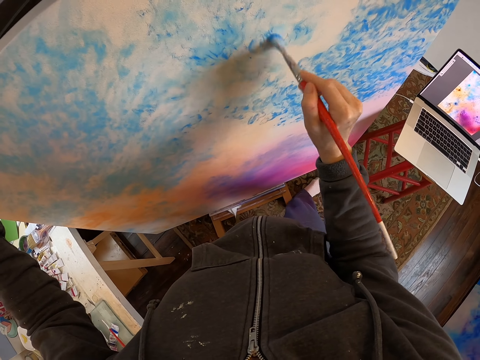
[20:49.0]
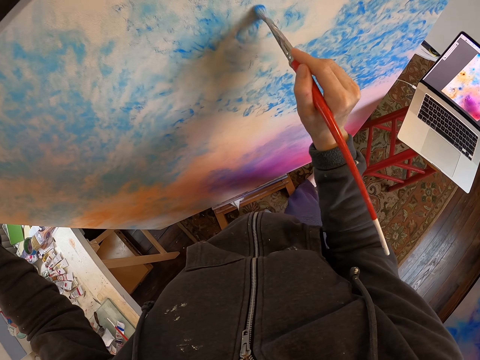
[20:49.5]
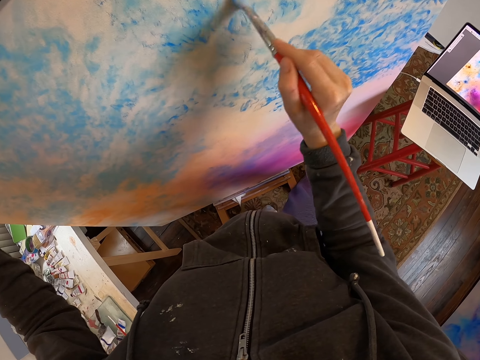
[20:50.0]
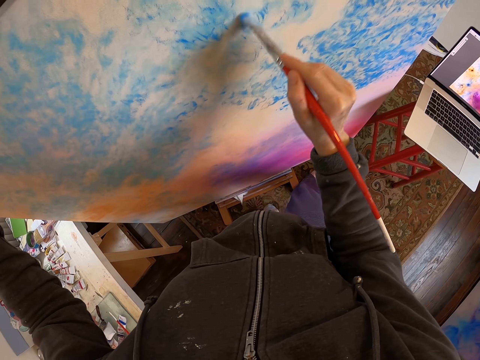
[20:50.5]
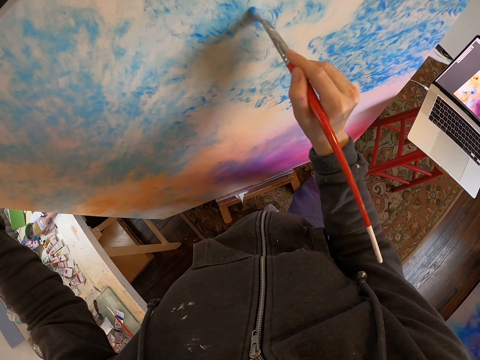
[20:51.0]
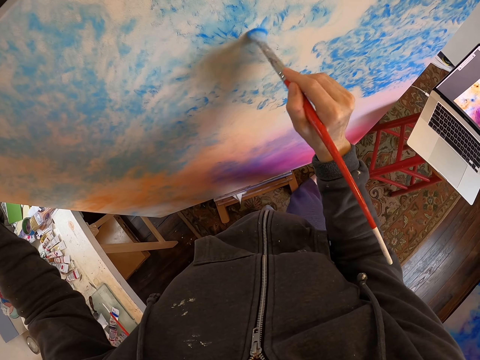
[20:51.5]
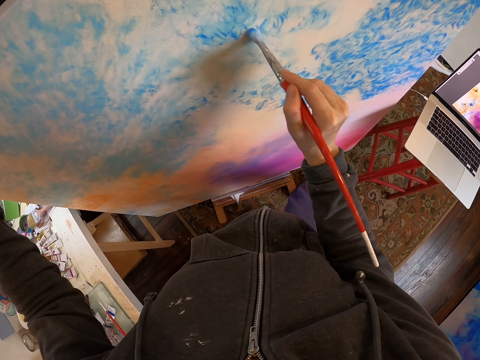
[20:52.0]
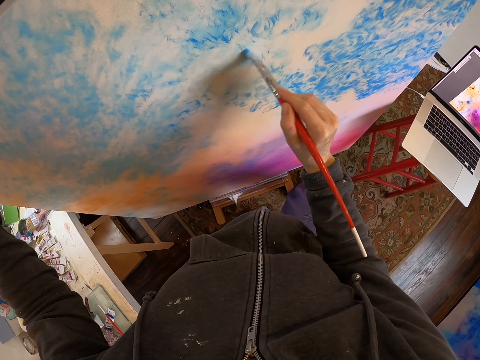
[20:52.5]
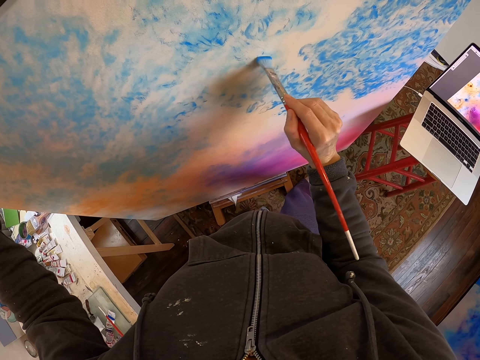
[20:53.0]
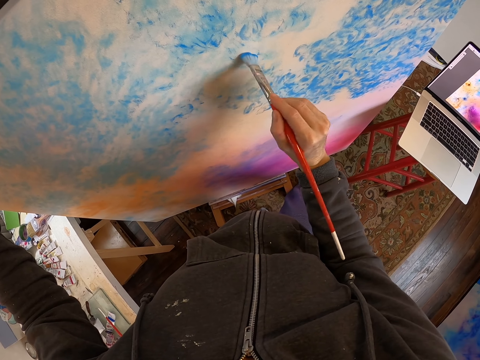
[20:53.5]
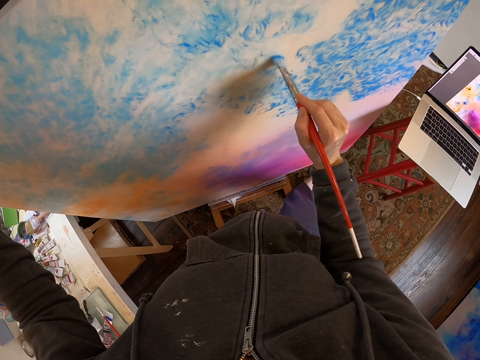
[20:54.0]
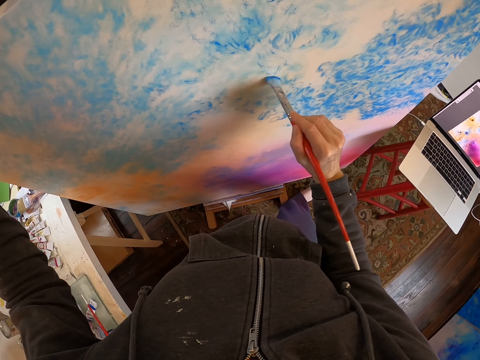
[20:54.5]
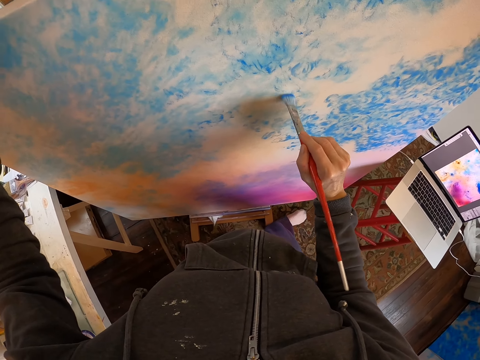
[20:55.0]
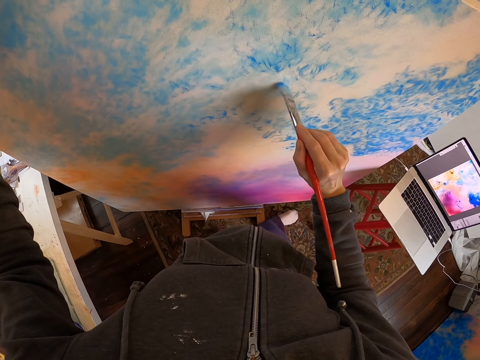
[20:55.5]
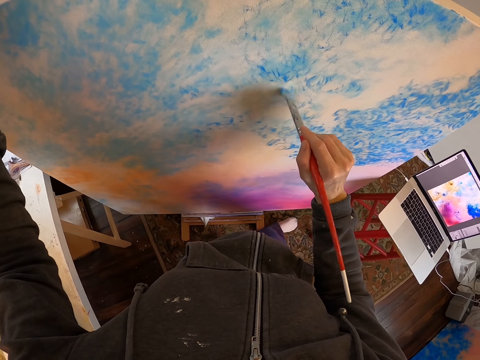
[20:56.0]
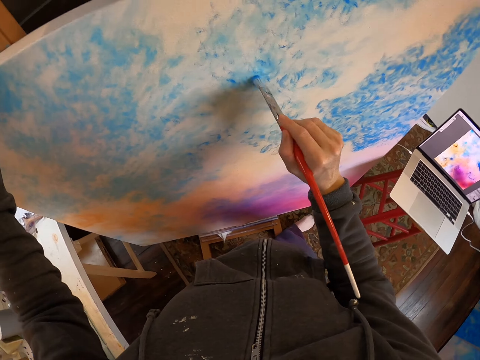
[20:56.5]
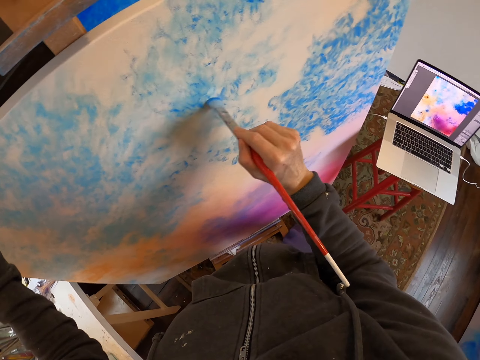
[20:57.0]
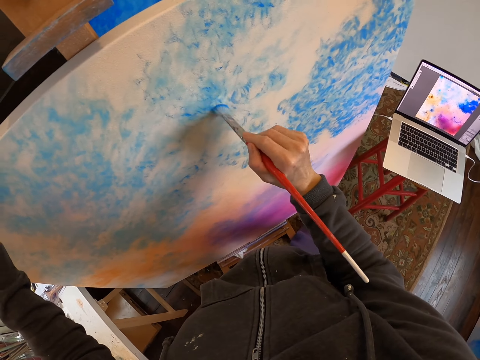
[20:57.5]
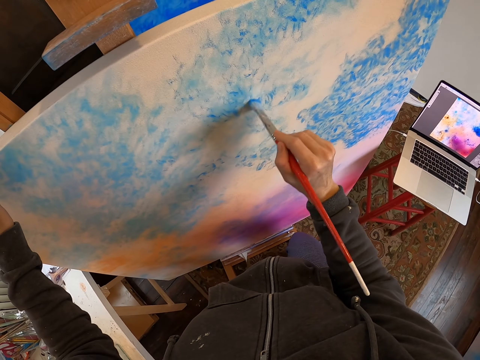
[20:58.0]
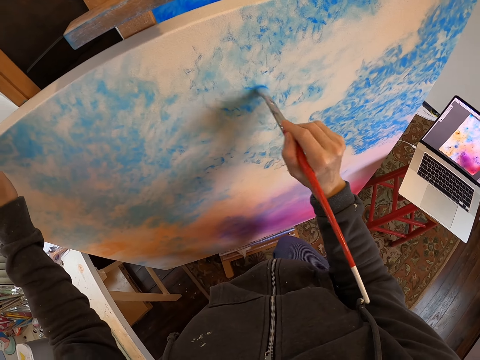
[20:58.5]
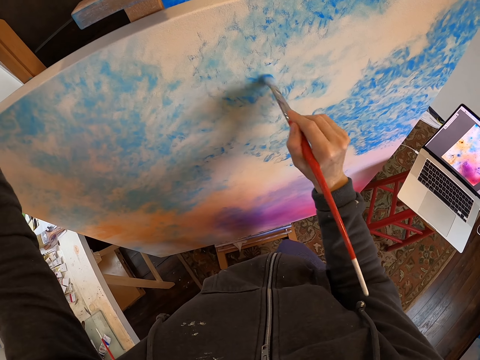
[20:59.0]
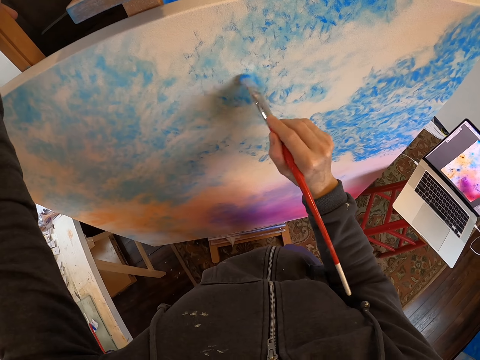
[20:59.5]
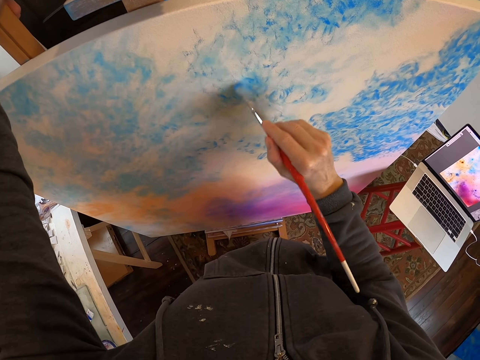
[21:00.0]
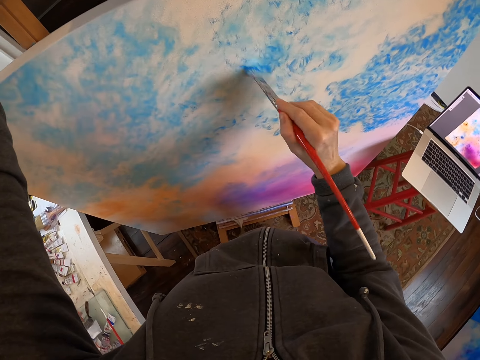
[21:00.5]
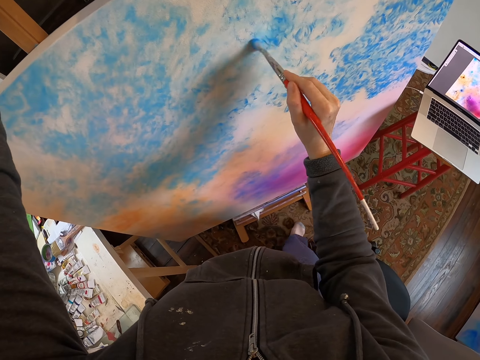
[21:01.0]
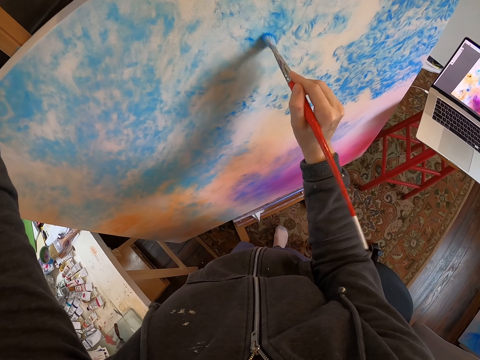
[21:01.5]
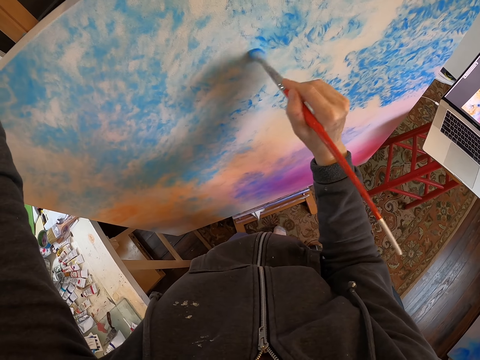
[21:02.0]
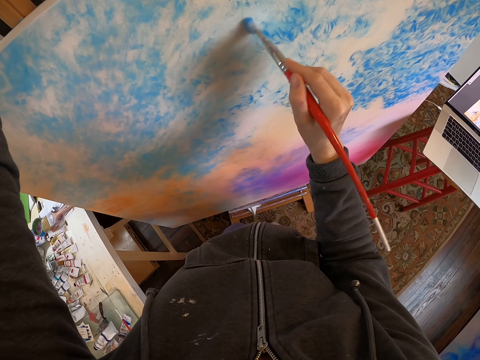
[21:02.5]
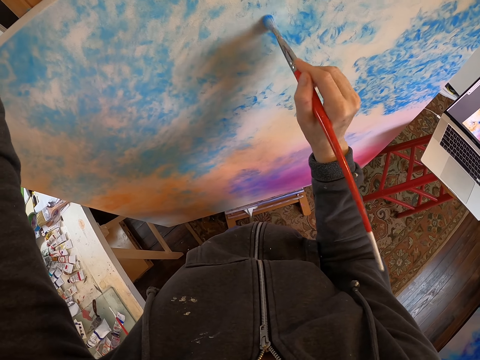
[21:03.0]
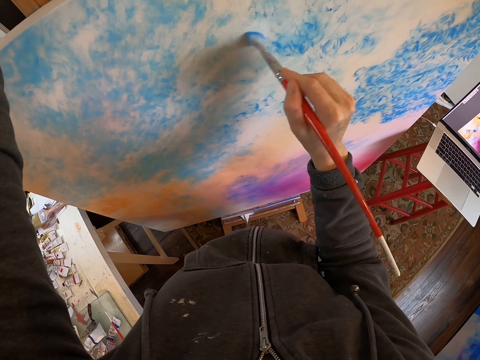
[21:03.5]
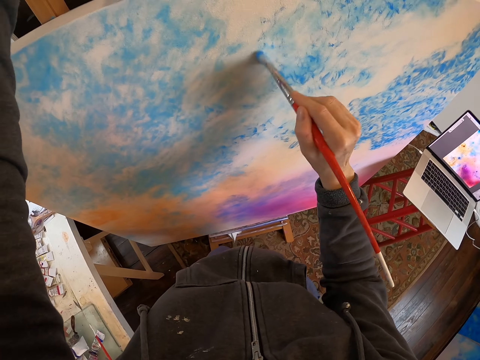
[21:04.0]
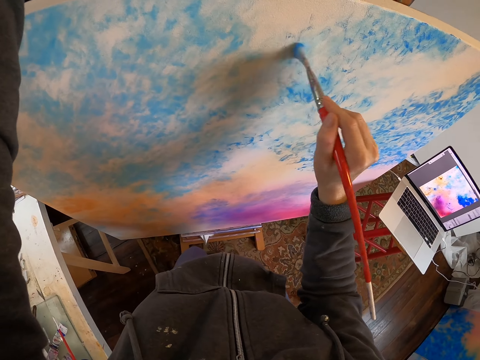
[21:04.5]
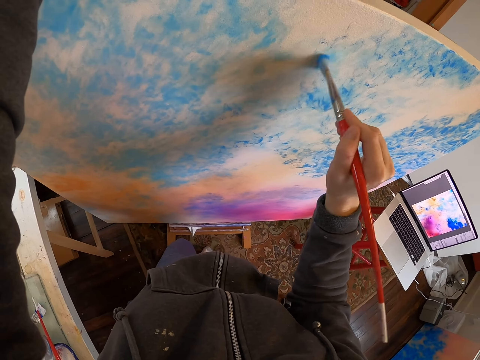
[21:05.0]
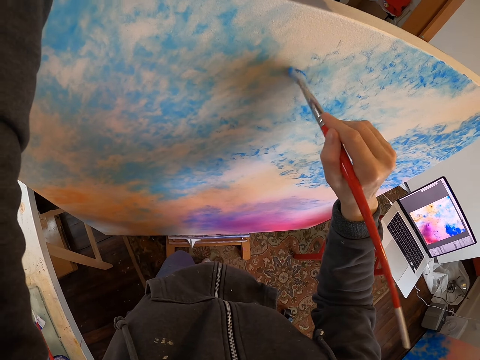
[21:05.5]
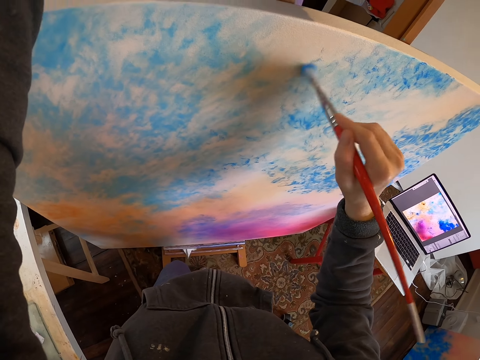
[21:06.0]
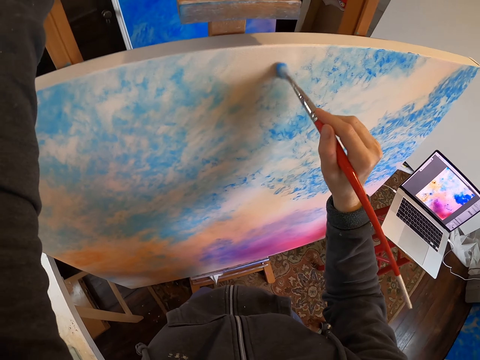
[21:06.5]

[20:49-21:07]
The camera wearer holds the paint board. They move in the room.

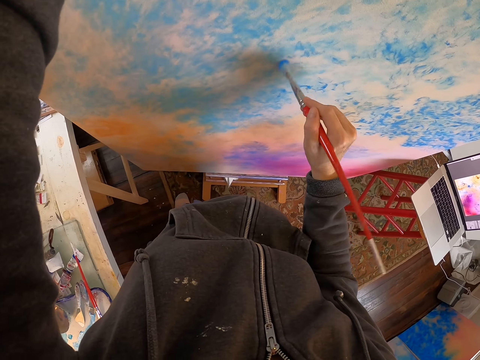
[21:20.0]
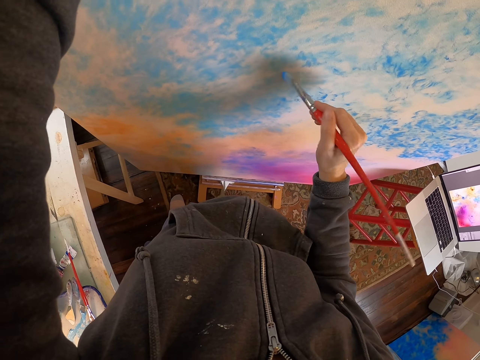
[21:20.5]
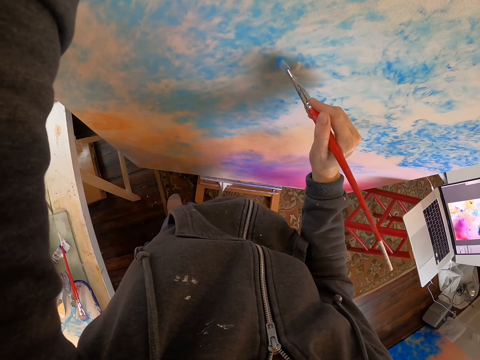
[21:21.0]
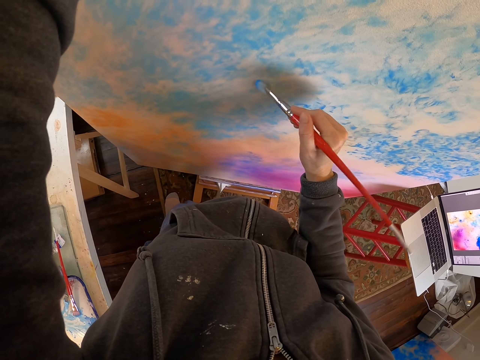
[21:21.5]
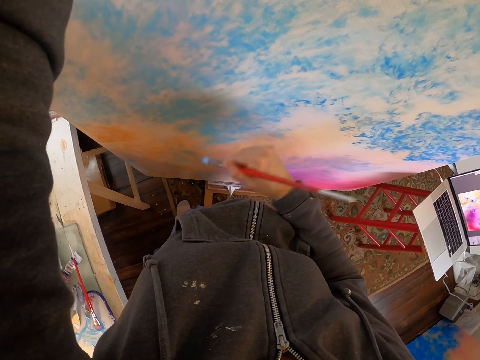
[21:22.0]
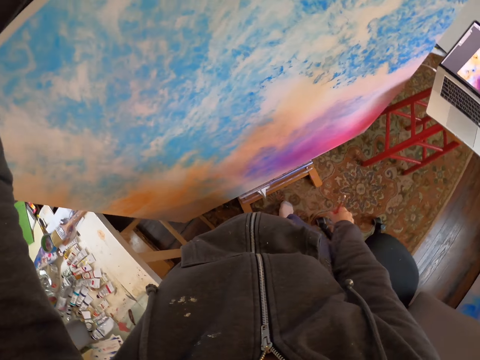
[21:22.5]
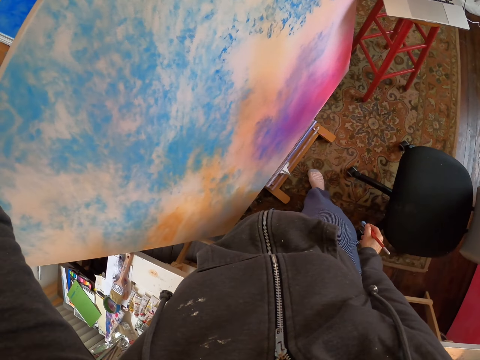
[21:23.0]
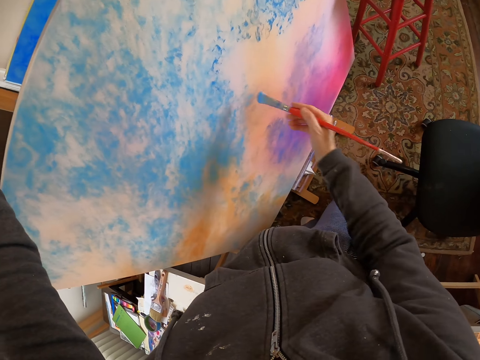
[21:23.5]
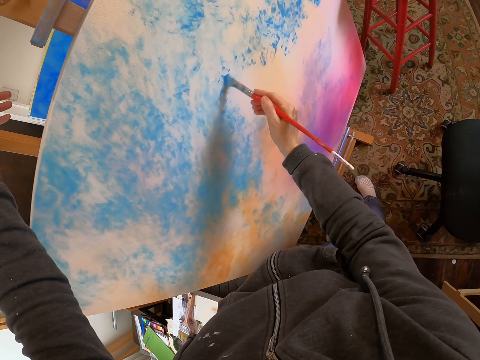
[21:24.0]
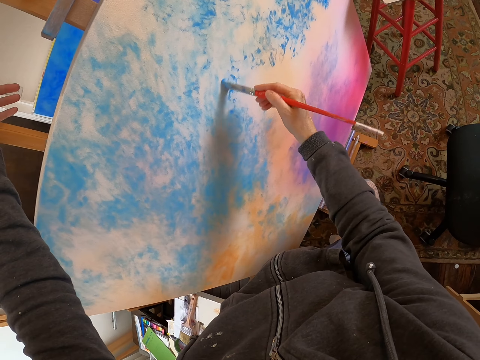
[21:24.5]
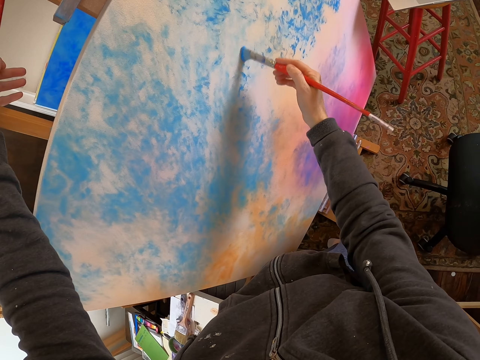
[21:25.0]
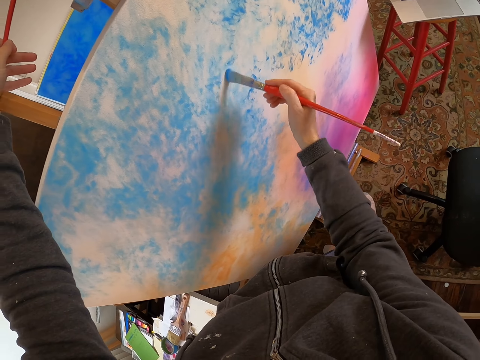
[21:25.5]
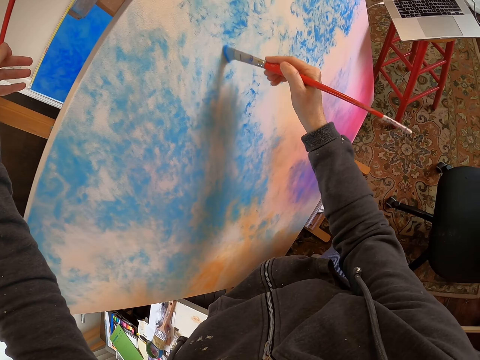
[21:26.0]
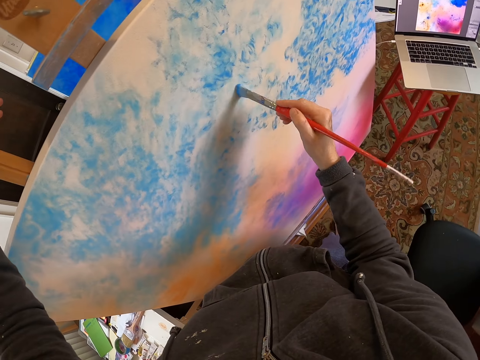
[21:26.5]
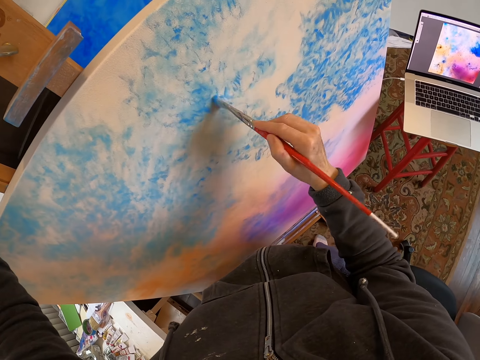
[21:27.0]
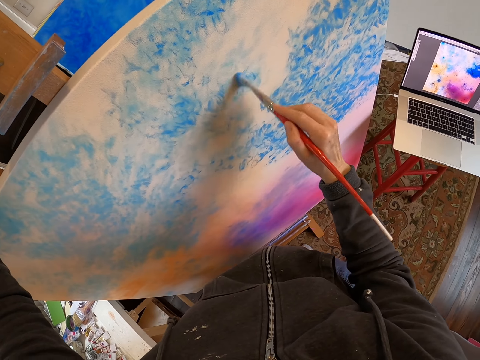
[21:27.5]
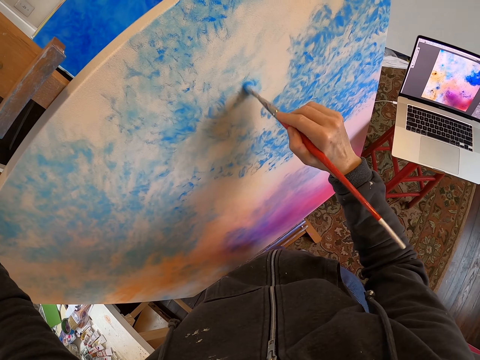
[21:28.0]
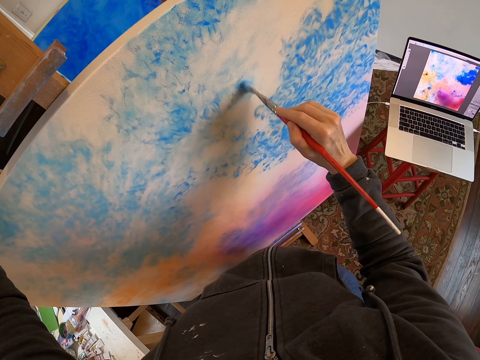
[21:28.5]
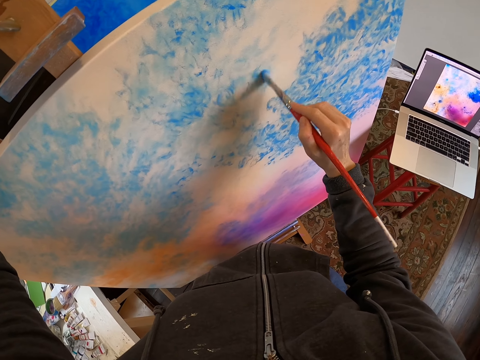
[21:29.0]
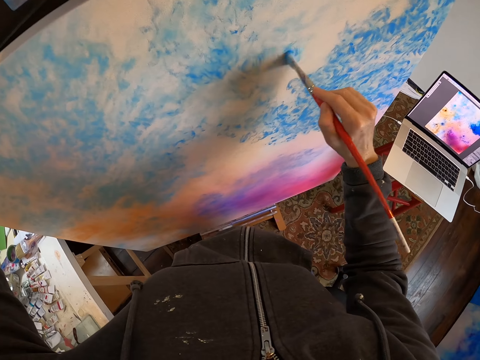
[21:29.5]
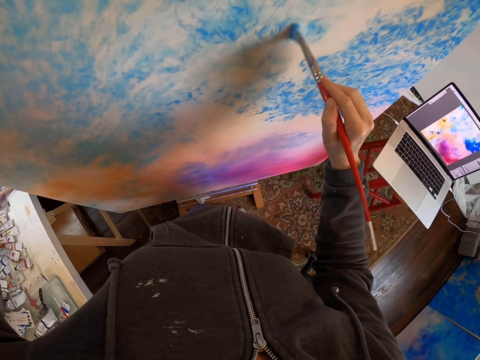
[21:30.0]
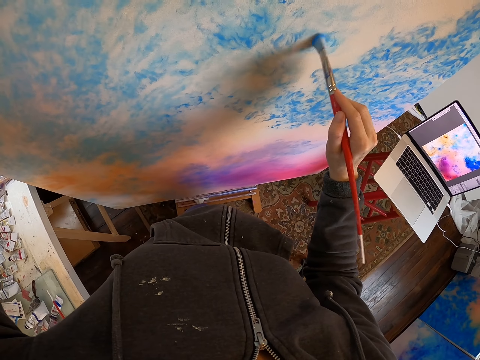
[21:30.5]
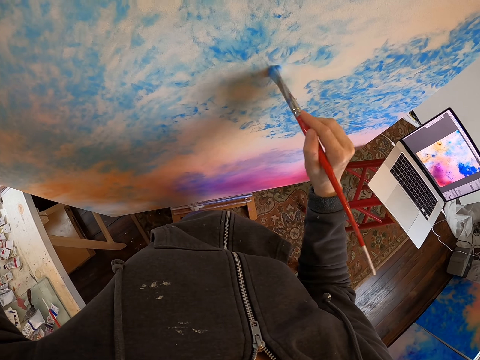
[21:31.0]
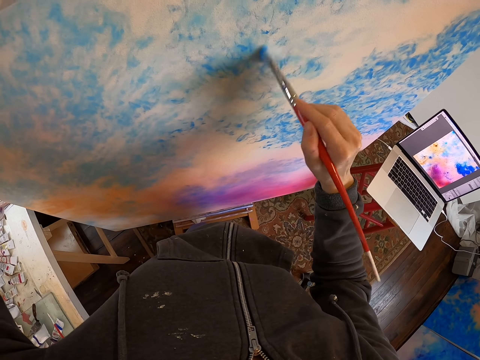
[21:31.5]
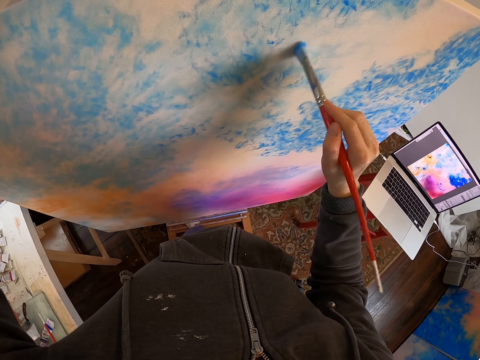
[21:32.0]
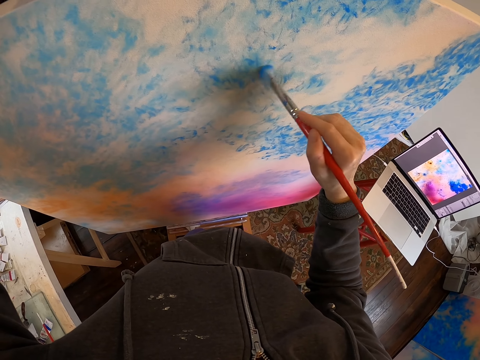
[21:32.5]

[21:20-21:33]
The camera wearer removes the paint brush from the board. They look at the portrait. They hold the paint board and look around. They draw on the board. They hold the paint board.
